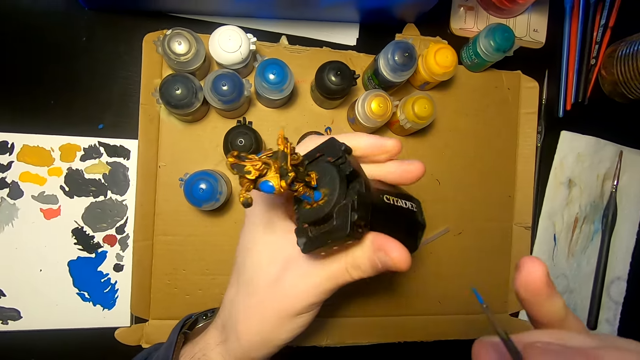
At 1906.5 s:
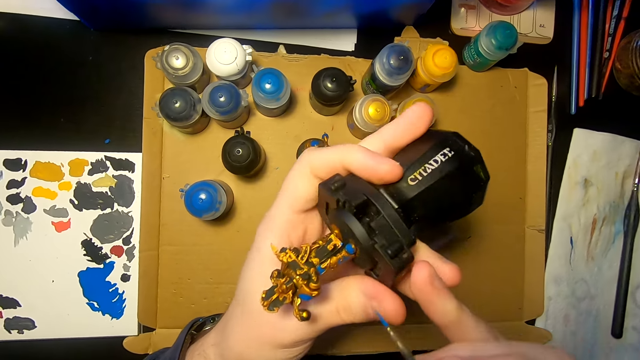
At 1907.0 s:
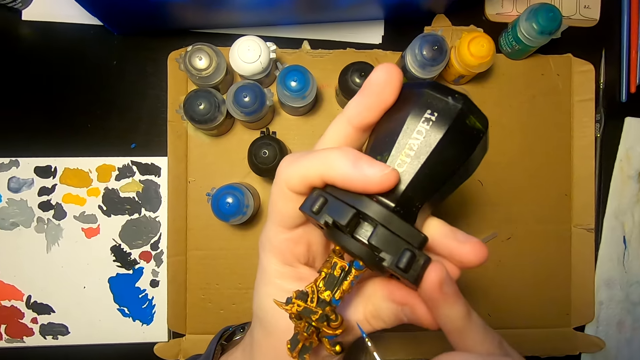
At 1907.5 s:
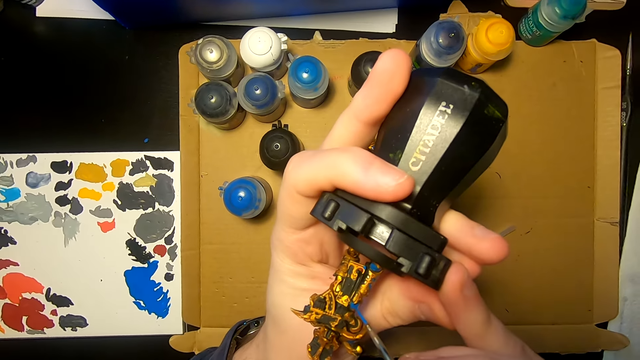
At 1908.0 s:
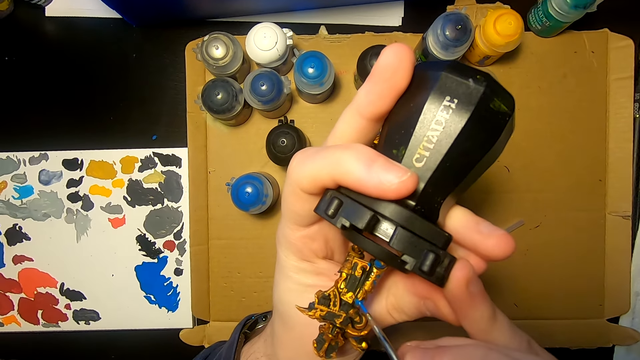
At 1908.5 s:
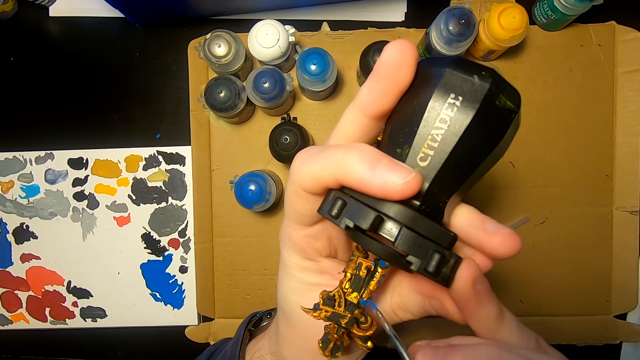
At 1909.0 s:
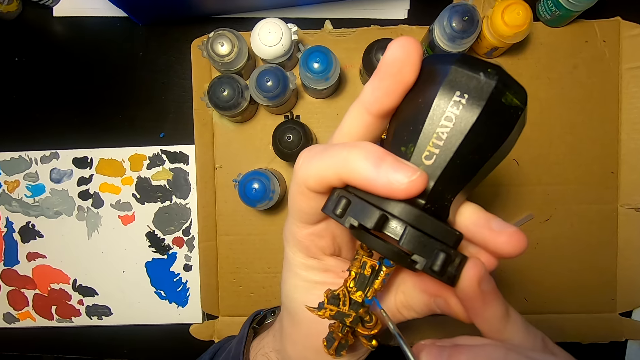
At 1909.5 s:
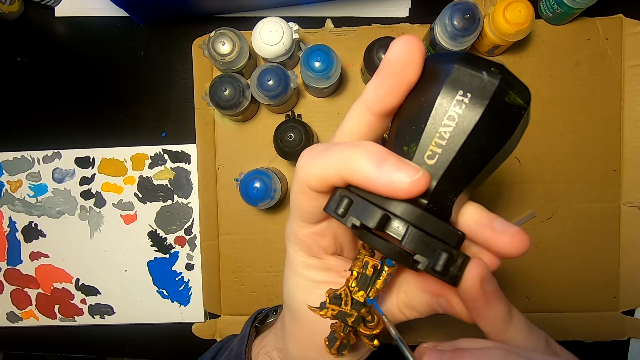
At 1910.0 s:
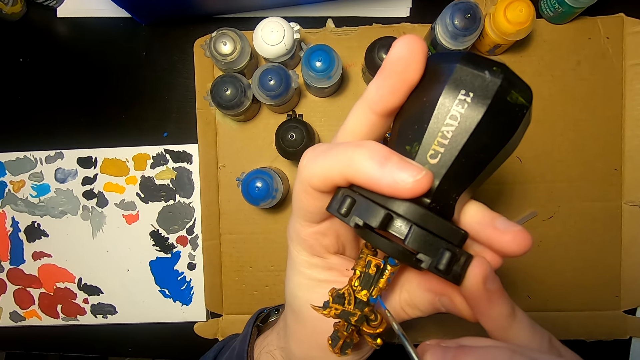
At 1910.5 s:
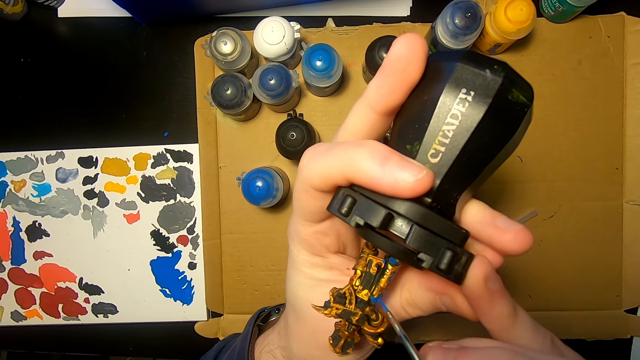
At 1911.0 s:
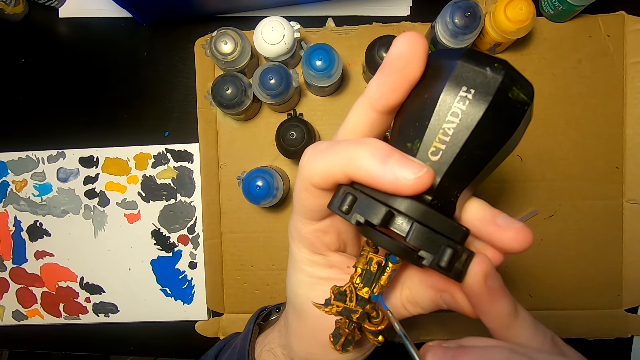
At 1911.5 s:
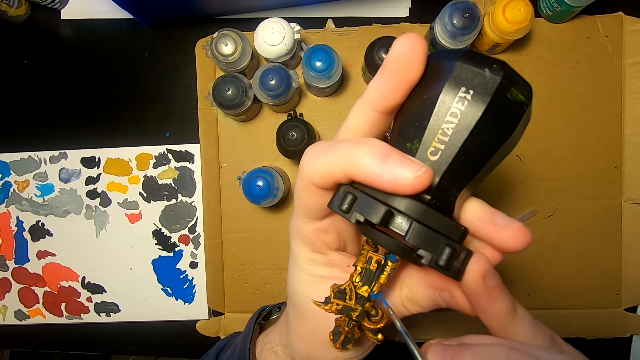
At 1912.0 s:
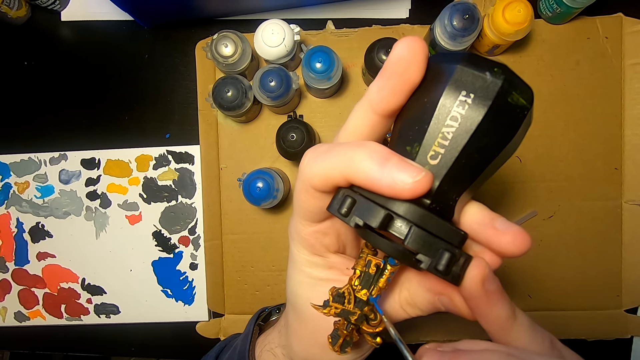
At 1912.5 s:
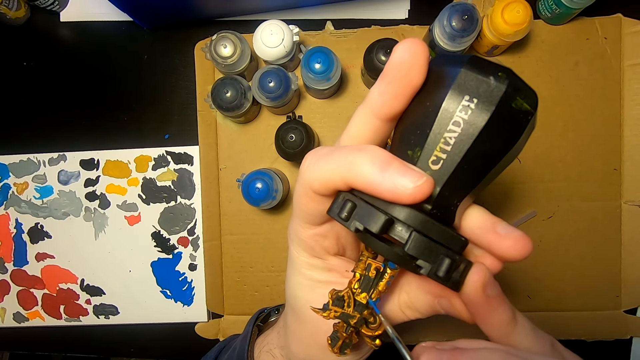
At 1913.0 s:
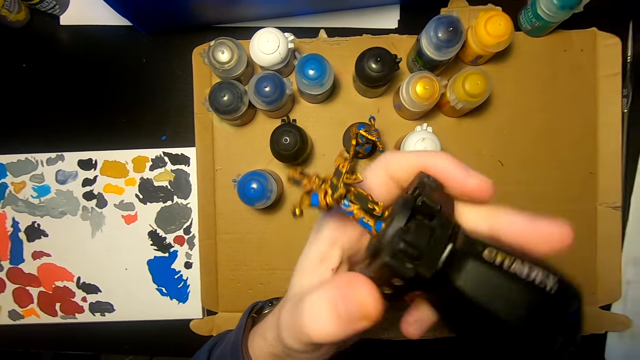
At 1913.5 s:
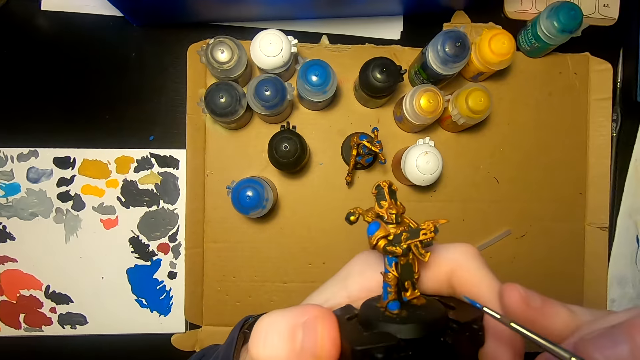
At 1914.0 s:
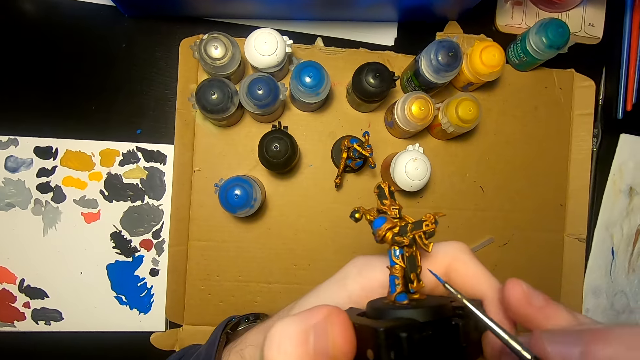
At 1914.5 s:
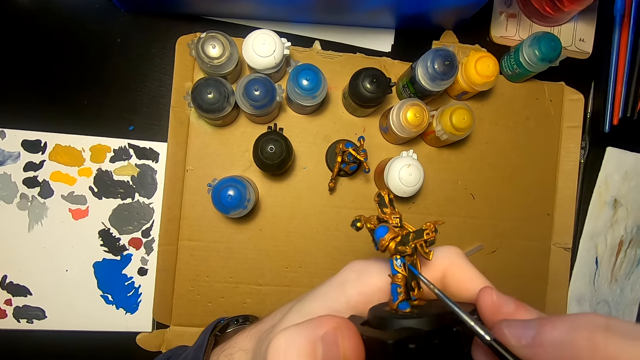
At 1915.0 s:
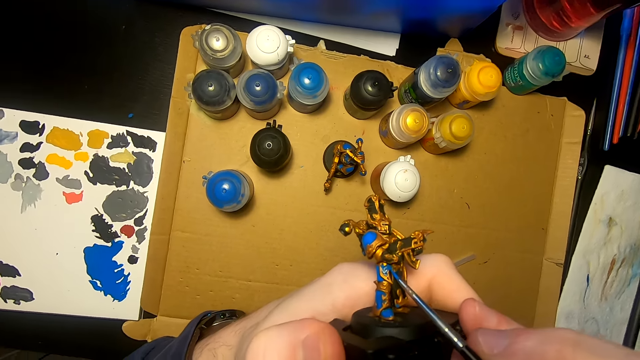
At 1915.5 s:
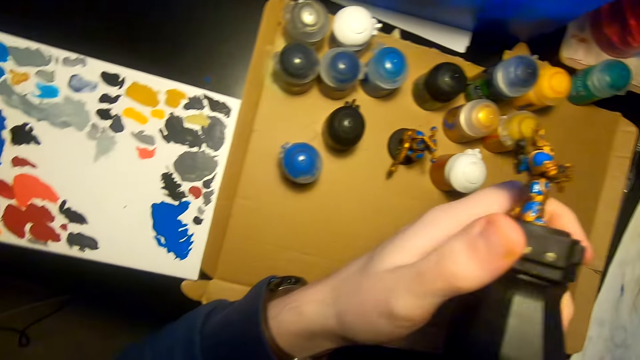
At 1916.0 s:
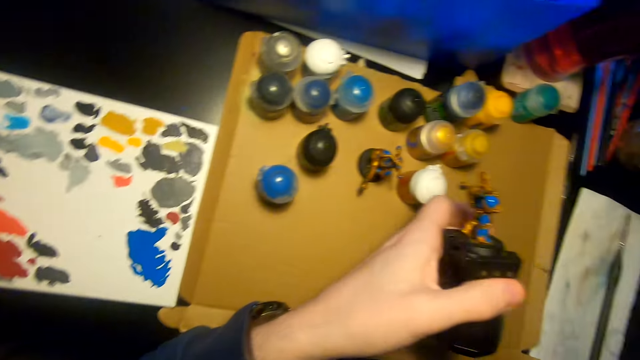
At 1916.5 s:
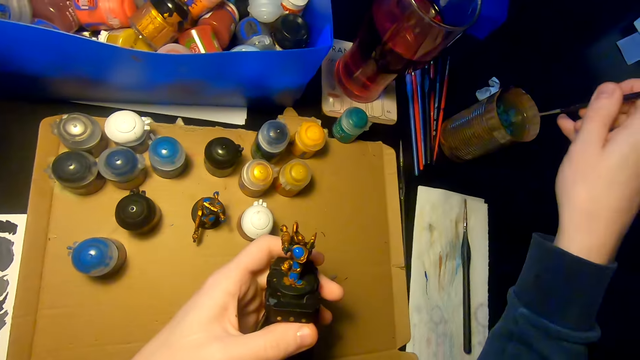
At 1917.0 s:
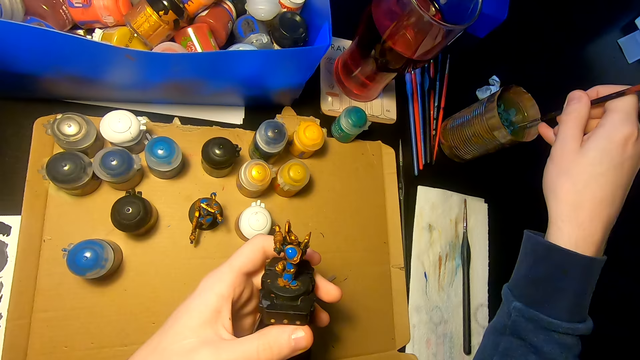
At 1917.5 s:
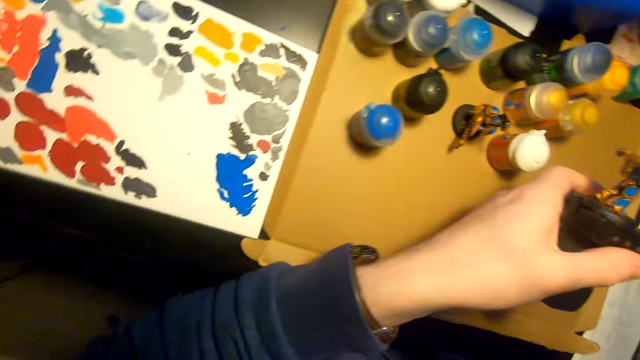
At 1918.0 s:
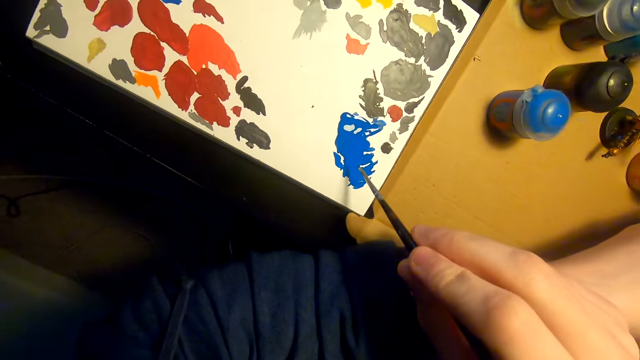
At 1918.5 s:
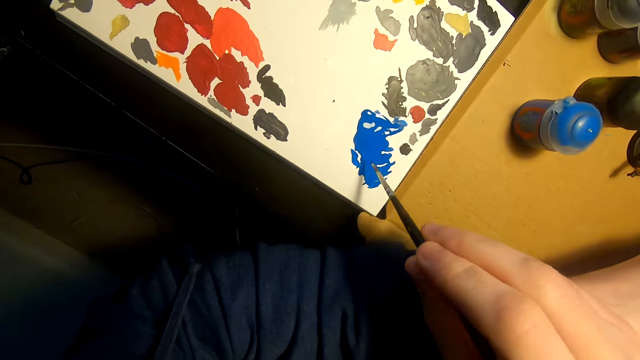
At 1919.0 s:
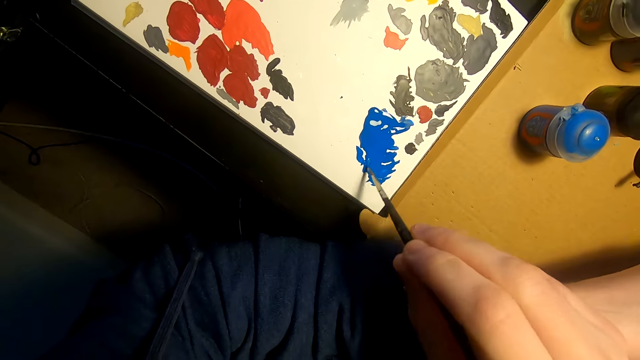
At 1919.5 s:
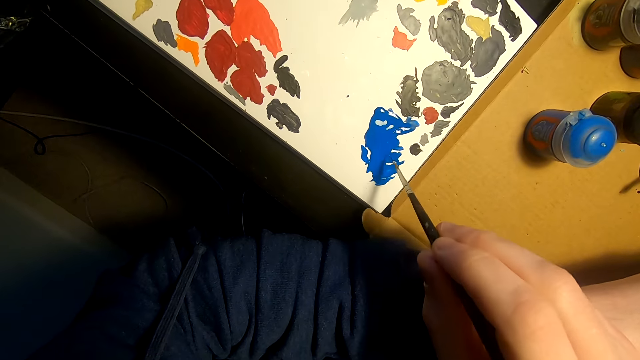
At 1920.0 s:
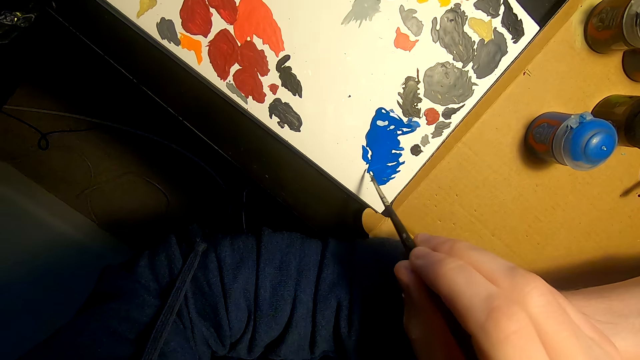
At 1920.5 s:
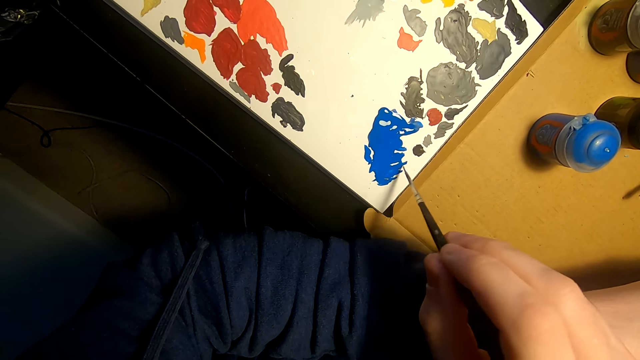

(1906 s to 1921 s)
The camera wearer turns the sculpture. They move the right hand. They paint the sculpture with a paintbrush. They move the sculpture. They paint the sculpture with the paintbrush. They move the right hand. They lift the pen brush. They dip the paintbrush in water. They insert the pen brush in the paint. They move the right hand. They rub the pen brush on the paint.

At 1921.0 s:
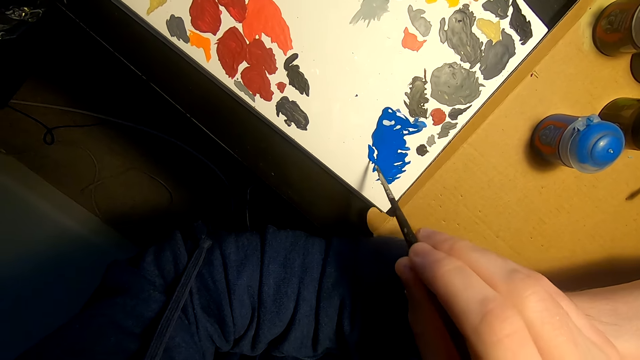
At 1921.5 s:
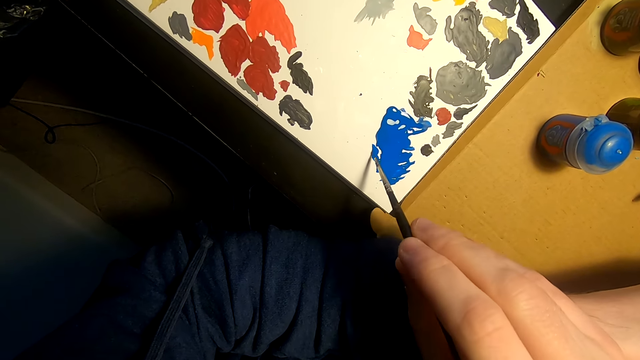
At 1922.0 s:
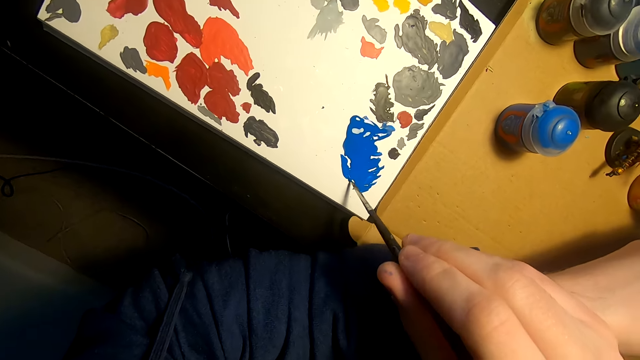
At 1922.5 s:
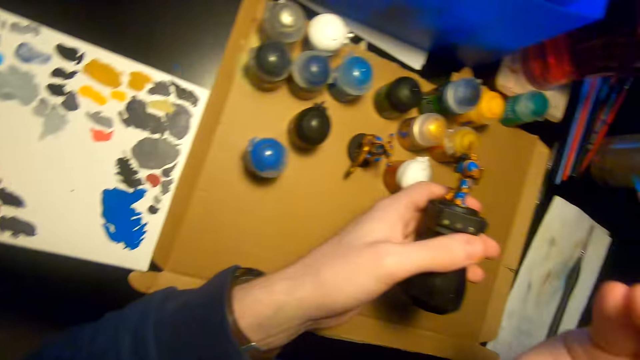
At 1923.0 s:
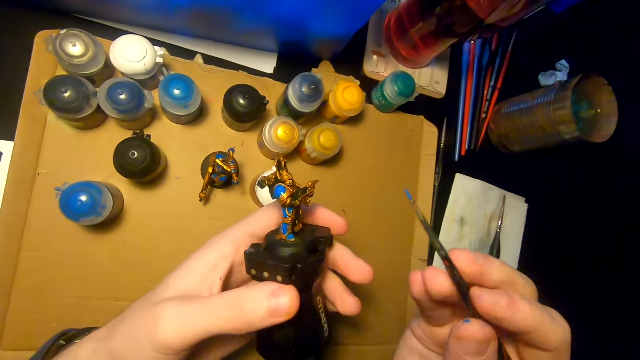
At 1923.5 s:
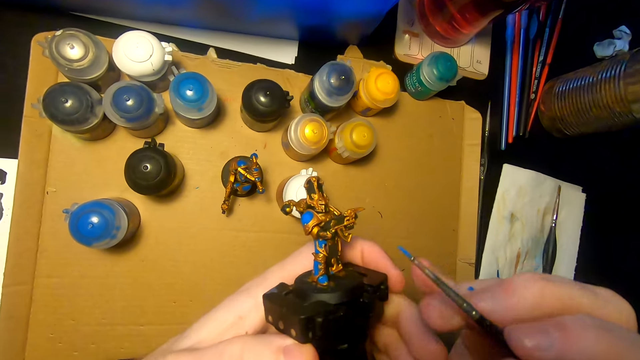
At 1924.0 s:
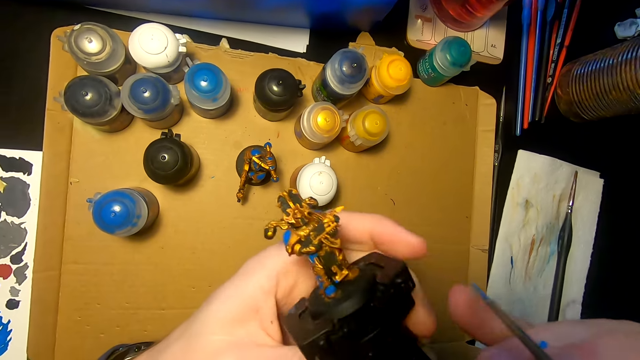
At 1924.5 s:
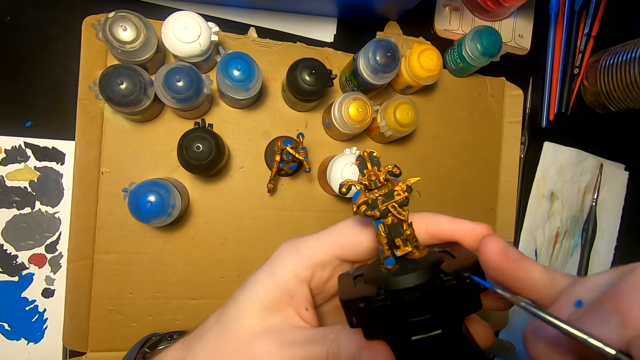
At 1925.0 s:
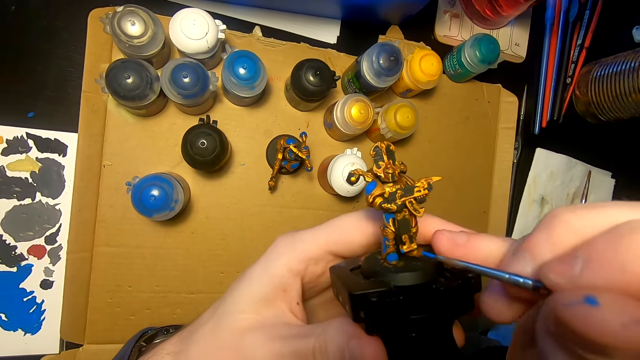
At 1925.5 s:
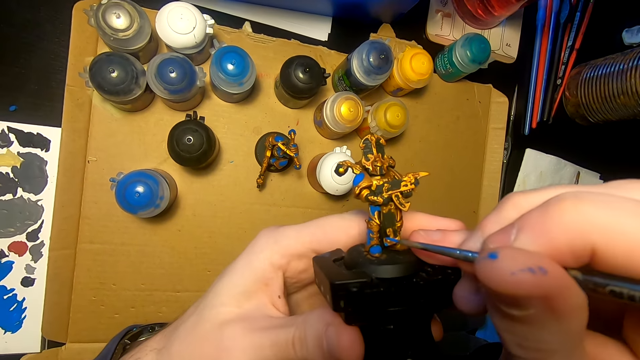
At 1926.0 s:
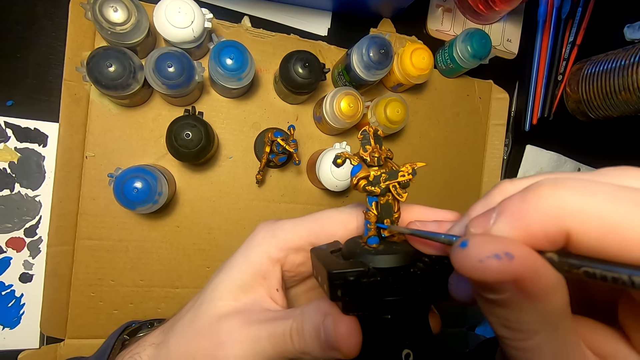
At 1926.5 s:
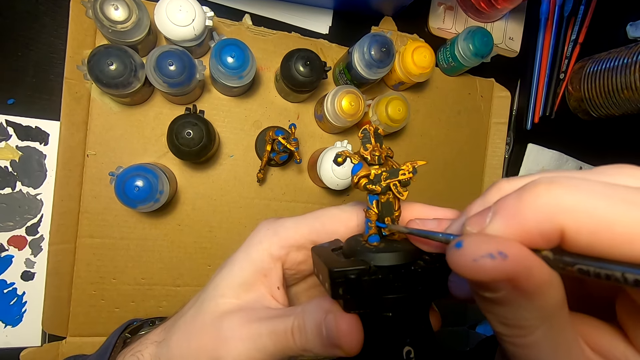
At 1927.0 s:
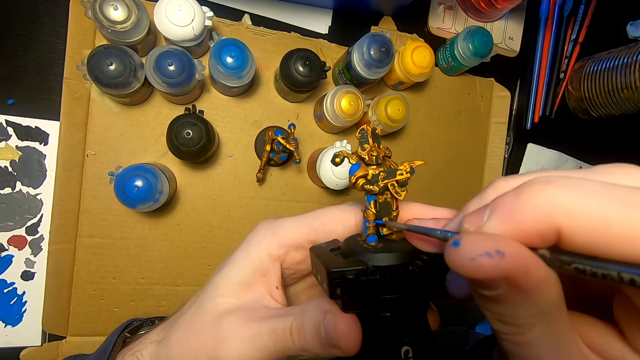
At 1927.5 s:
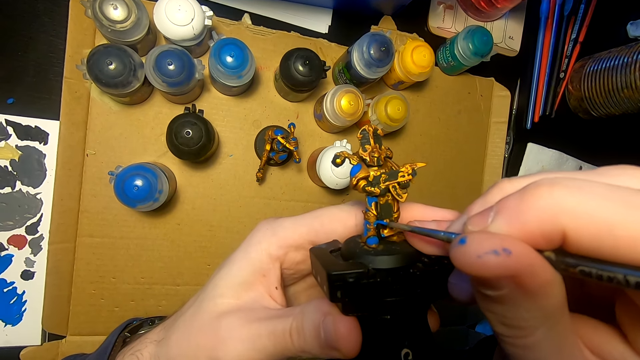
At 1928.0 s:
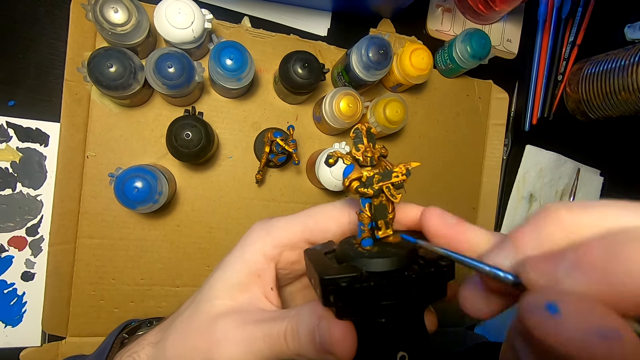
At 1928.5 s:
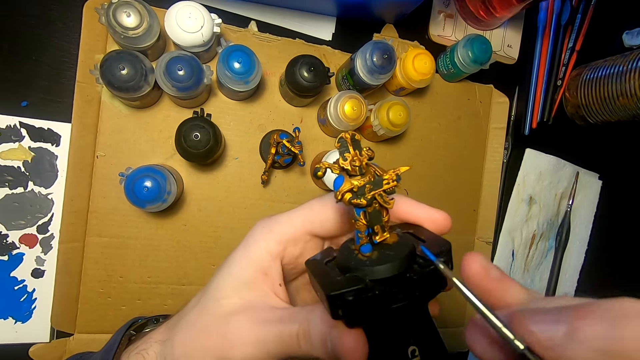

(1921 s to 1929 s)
The camera wearer lifts the right hand. They move the sculpture. They paint the sculpture with a paintbrush. They move the right hand.
